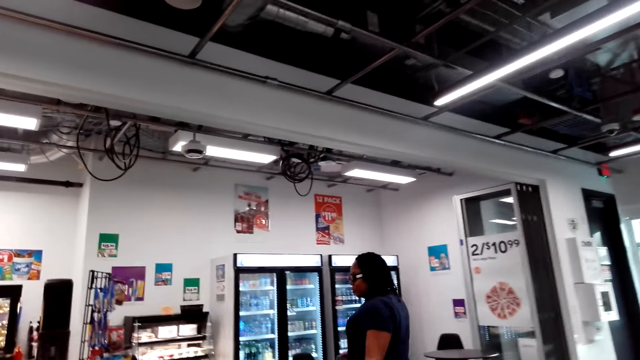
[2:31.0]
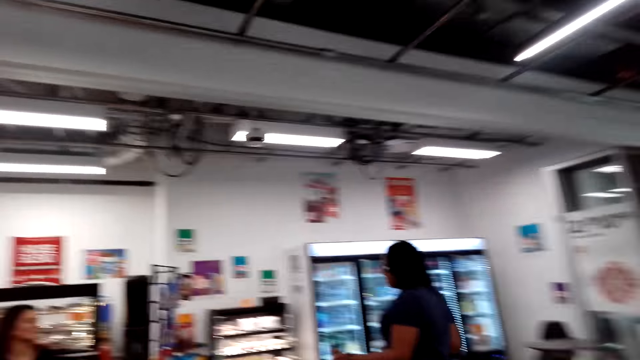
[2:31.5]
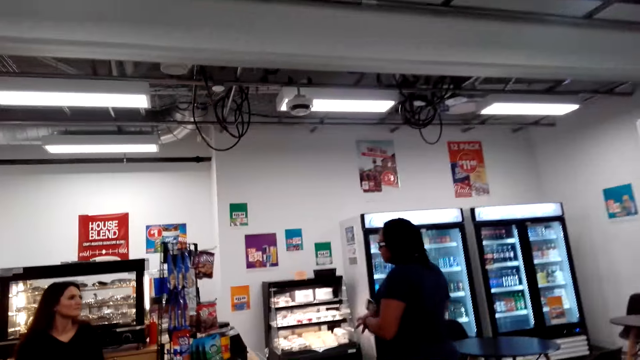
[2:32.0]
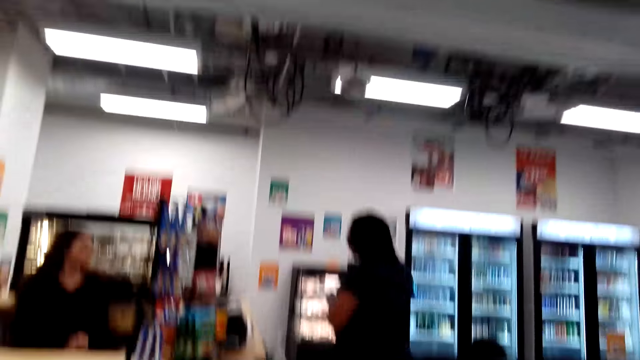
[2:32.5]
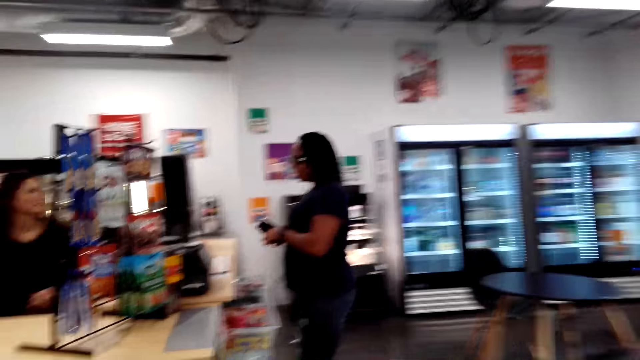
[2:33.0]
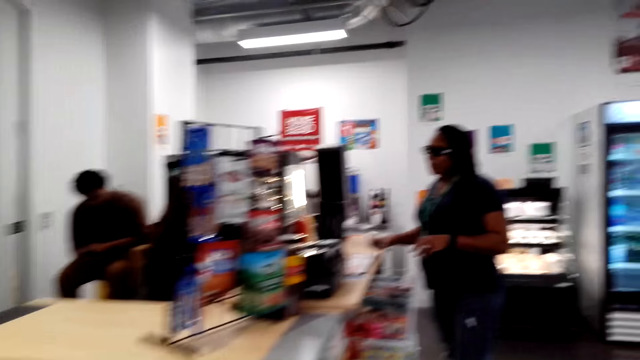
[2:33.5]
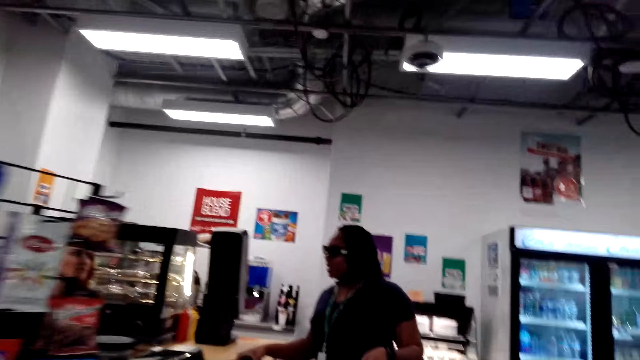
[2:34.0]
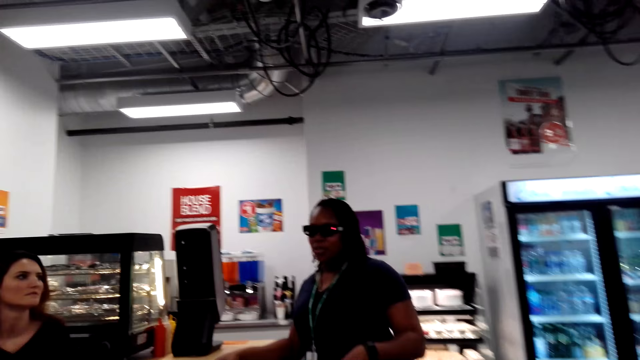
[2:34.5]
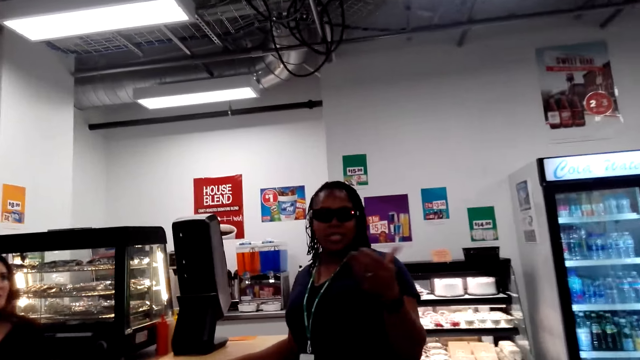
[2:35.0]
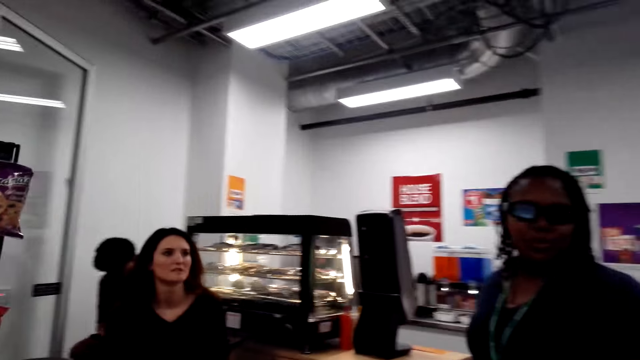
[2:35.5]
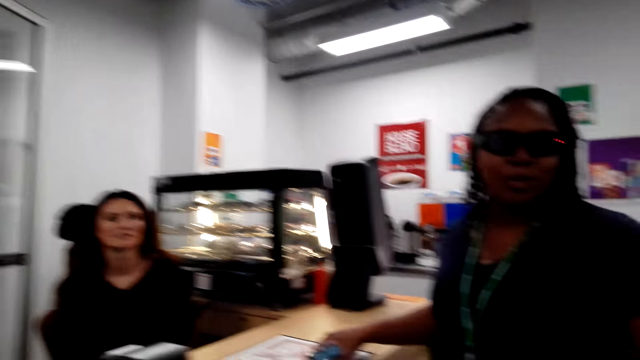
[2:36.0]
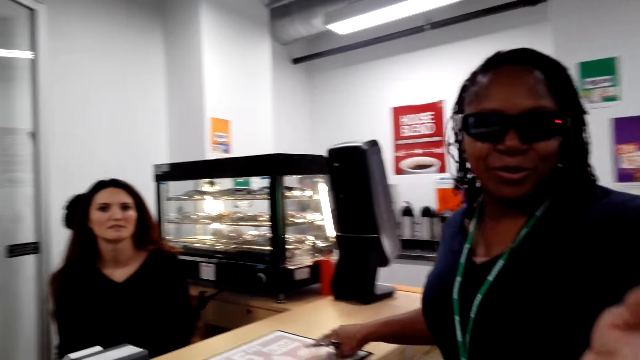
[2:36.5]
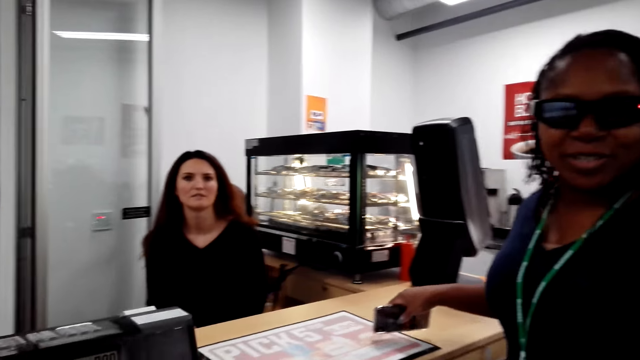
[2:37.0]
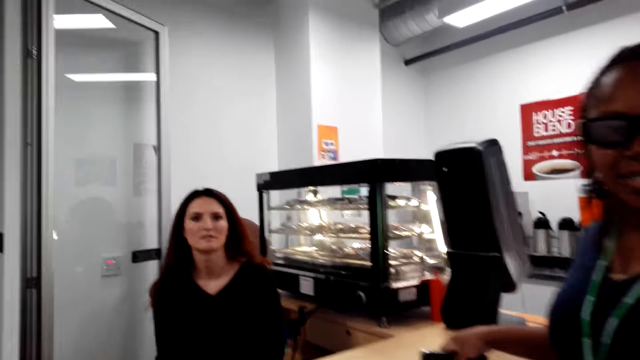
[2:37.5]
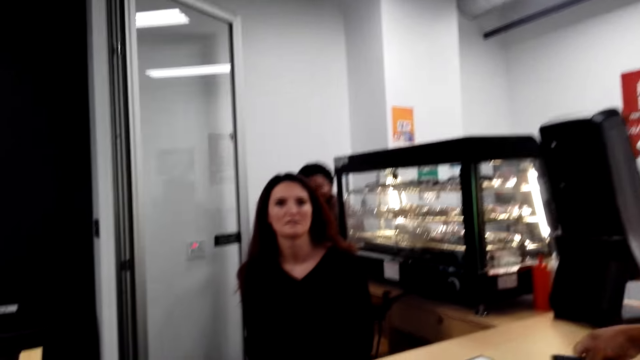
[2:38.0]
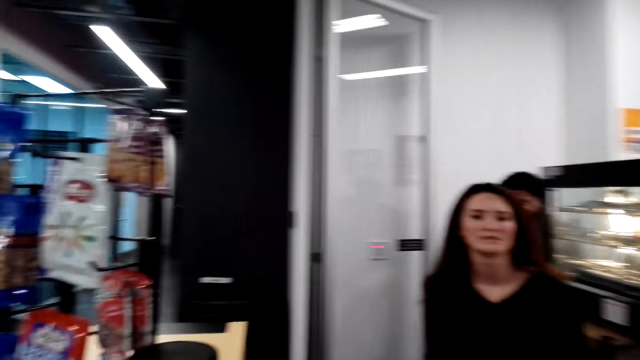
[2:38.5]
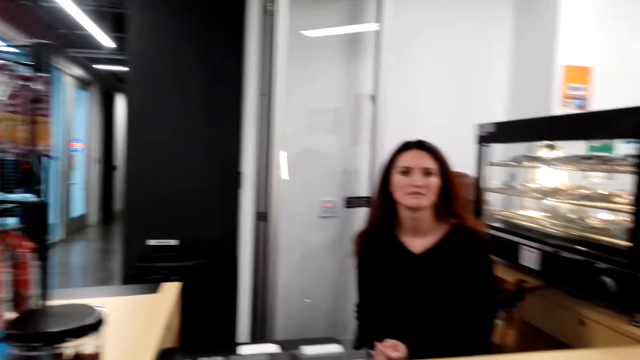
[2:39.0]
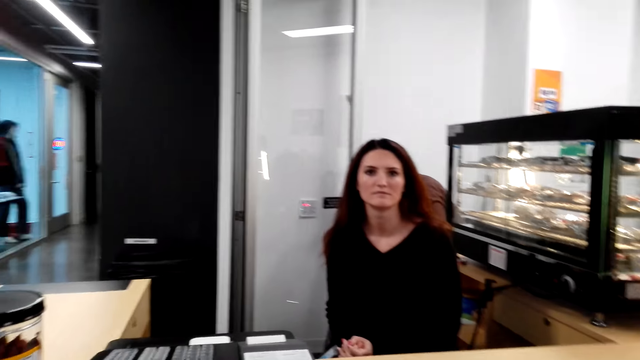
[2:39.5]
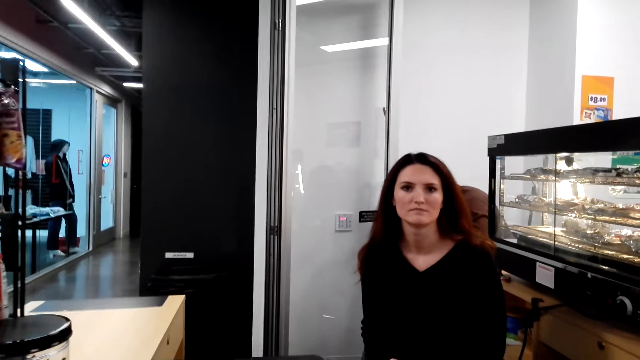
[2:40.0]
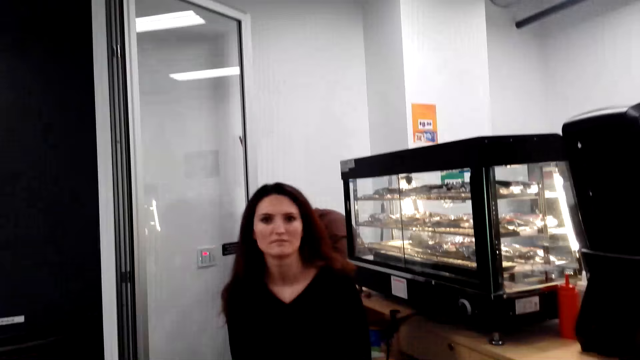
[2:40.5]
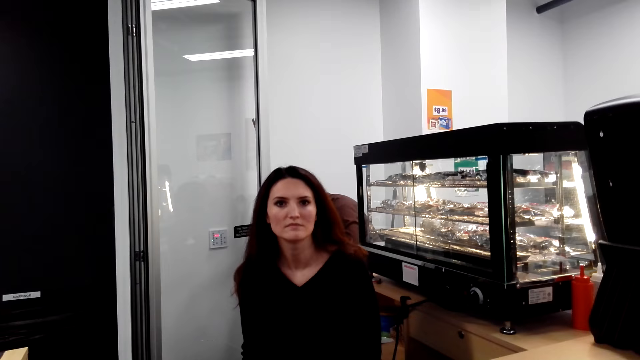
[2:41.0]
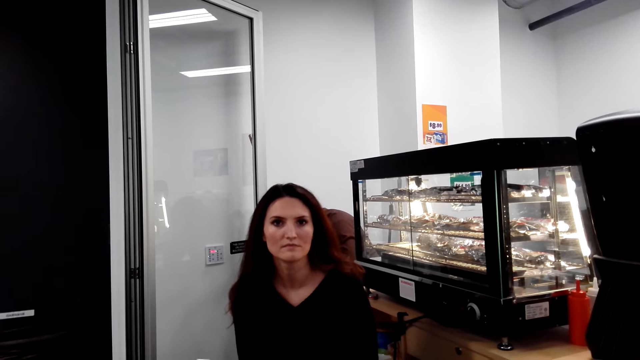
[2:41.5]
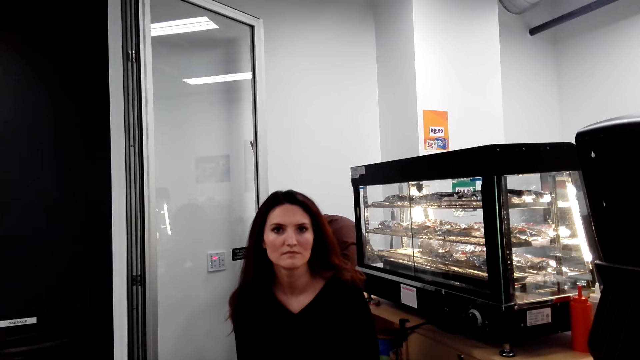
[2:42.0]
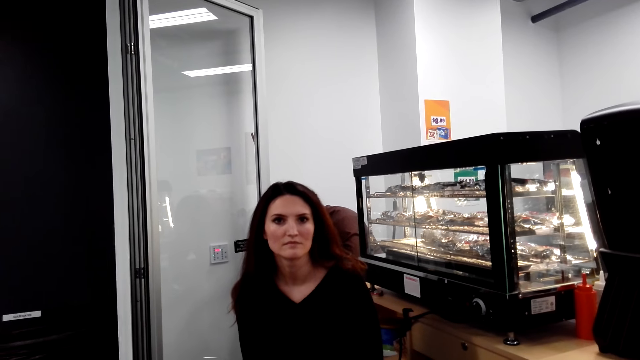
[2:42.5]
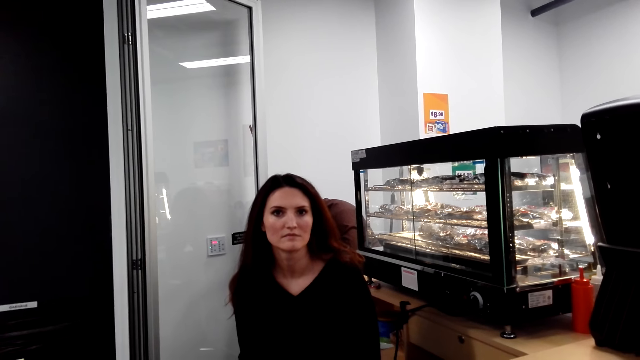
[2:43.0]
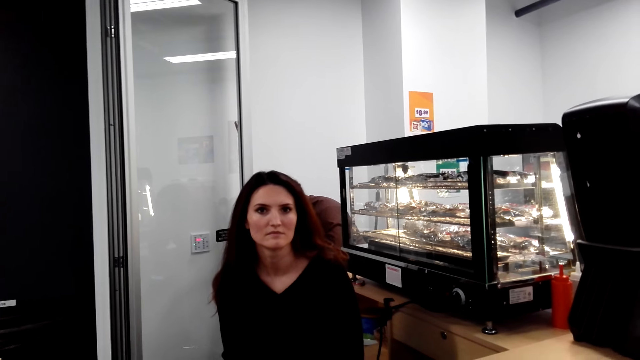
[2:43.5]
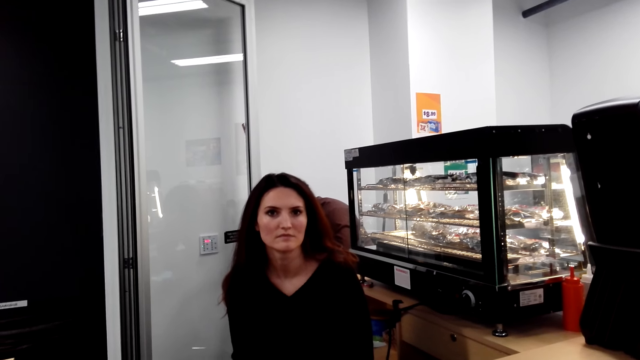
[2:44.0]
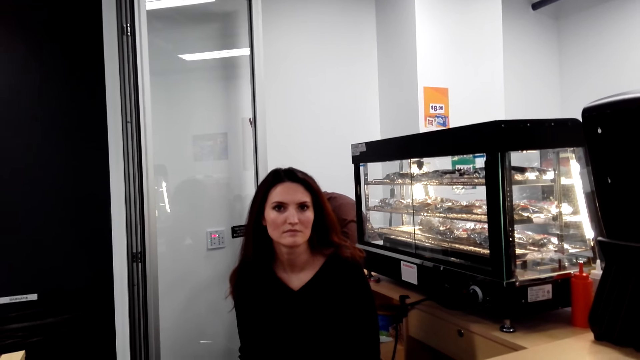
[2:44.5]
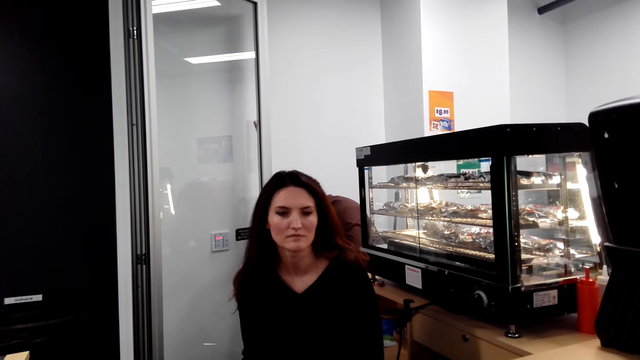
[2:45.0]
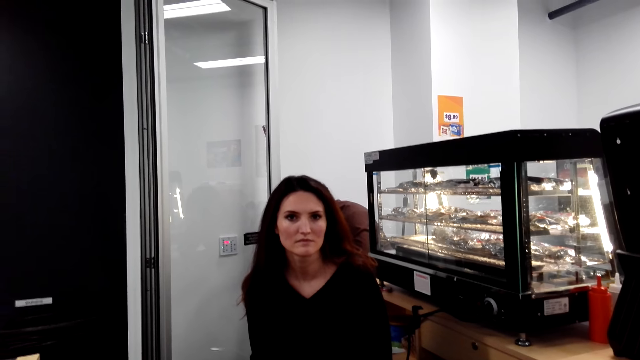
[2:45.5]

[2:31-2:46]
A woman speaks to another woman. The camera wearer walks towards a woman at the counter. The other woman speaks to the first woman. The woman at the counter talks to the camera wearer. The first woman speaks to the other woman.

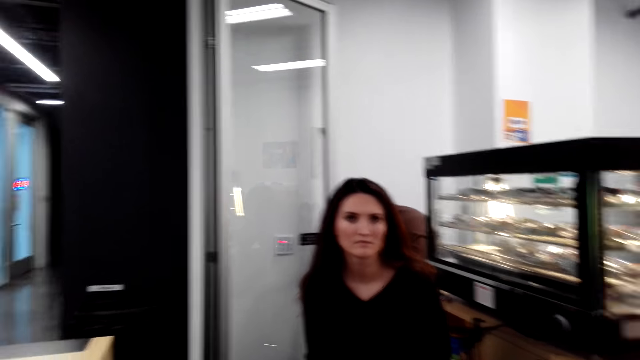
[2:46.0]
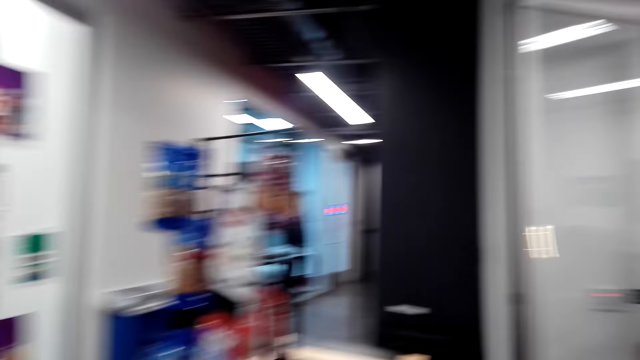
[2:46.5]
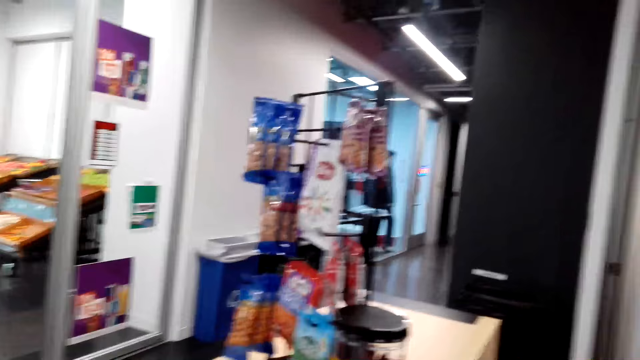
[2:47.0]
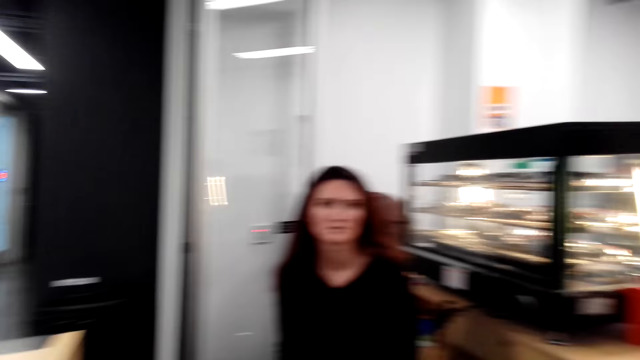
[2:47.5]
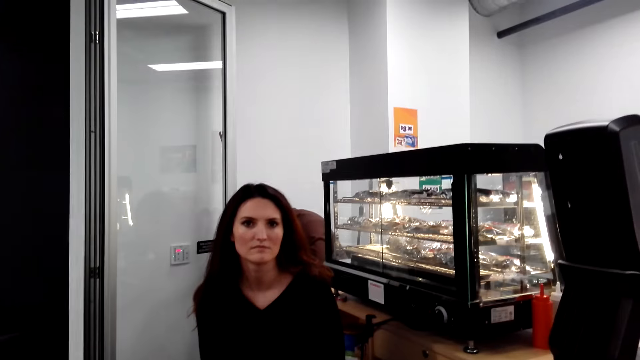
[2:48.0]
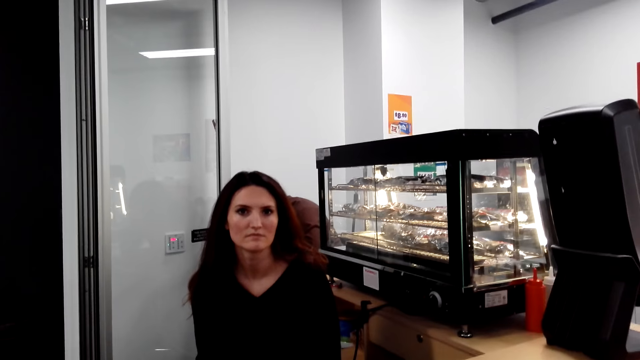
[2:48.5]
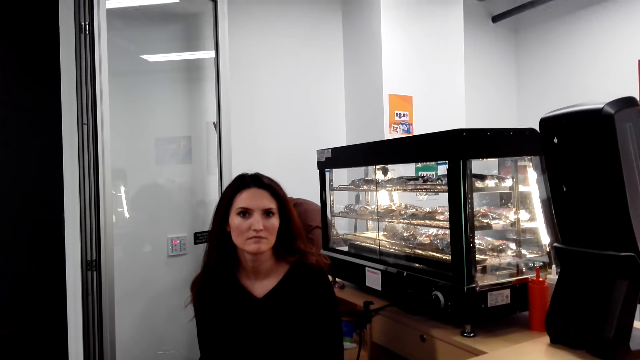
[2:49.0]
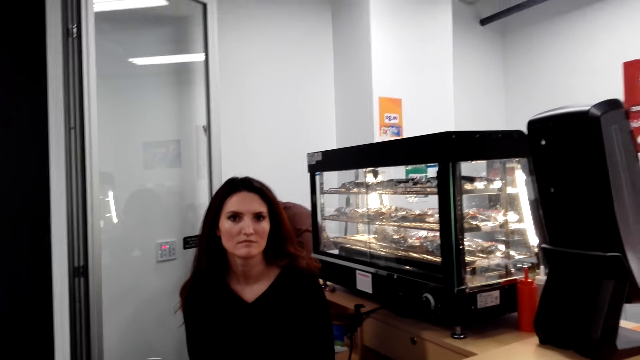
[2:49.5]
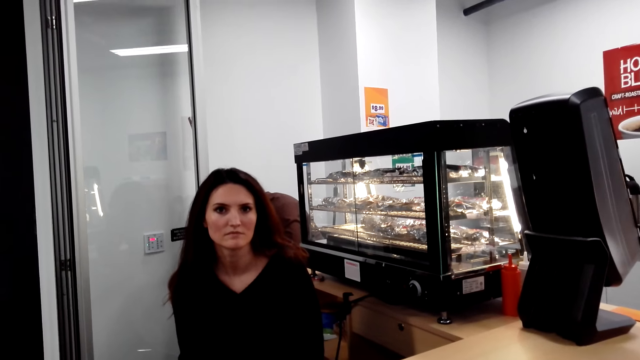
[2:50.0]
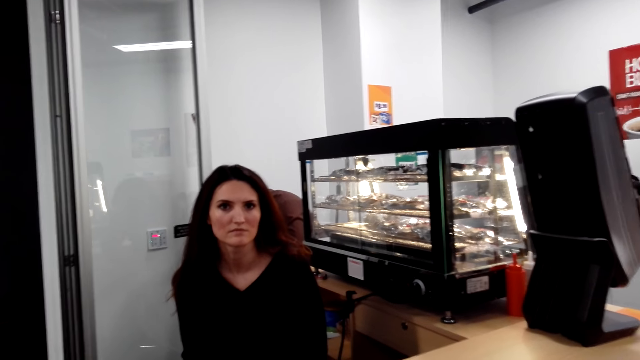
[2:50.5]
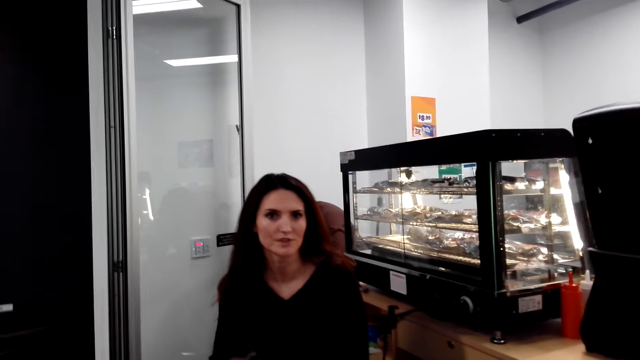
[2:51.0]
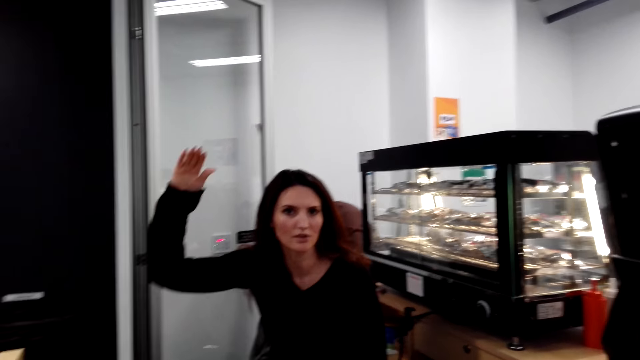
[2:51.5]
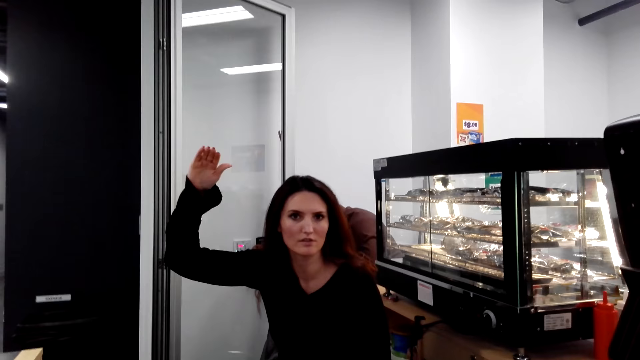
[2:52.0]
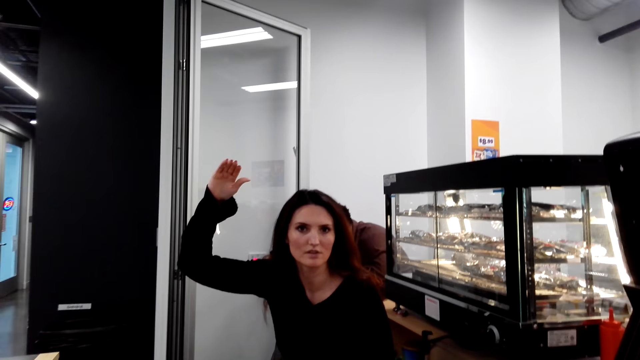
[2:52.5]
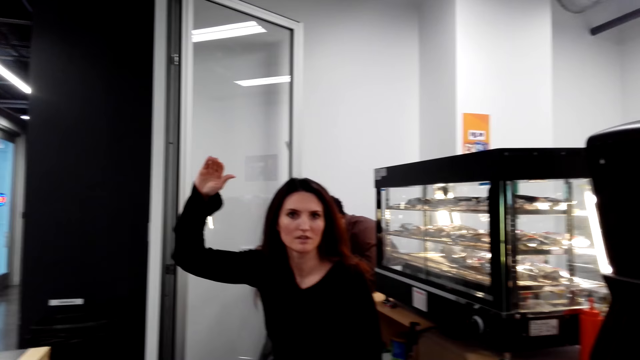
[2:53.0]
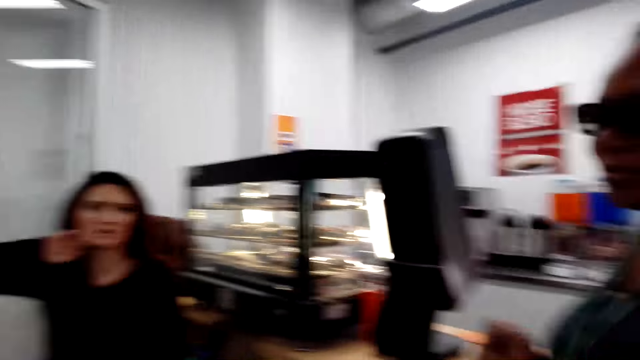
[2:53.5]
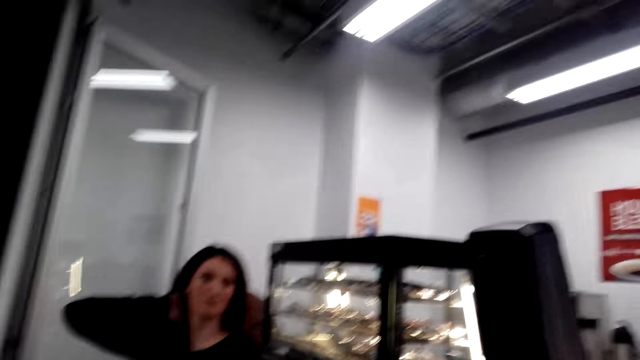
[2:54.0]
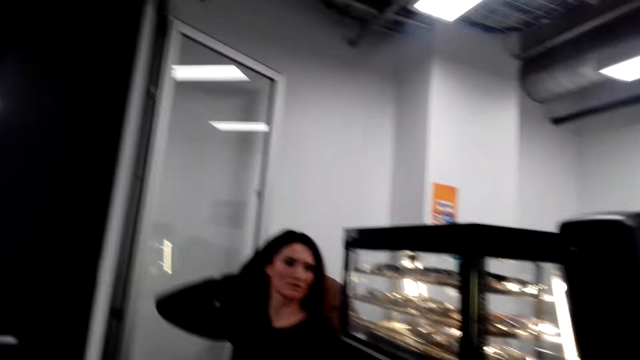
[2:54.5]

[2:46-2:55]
The camera wearer looks around the supermarket. They speak to a woman.
